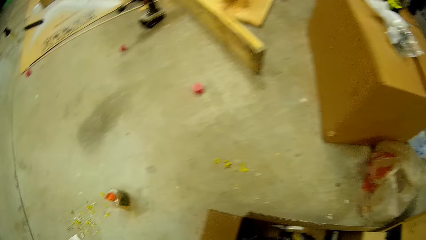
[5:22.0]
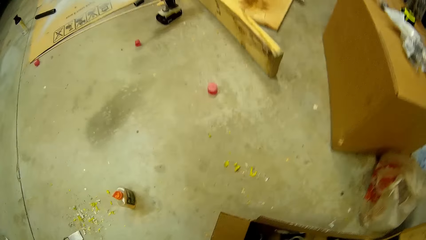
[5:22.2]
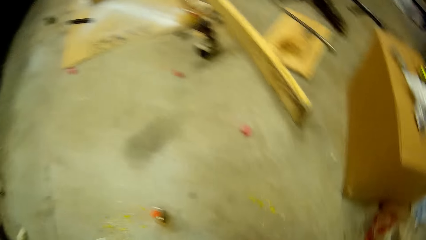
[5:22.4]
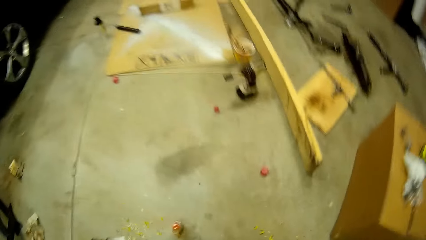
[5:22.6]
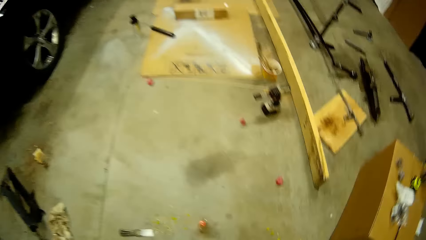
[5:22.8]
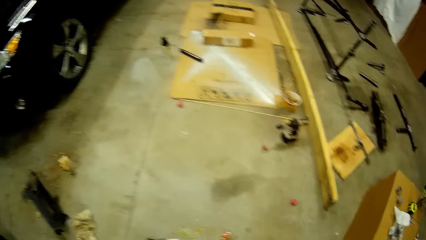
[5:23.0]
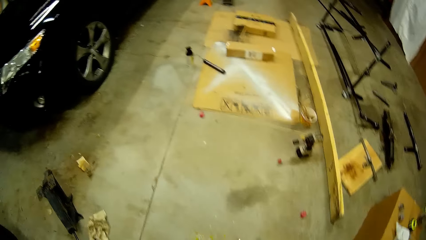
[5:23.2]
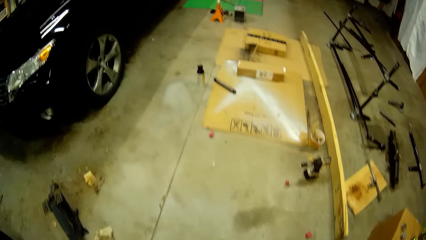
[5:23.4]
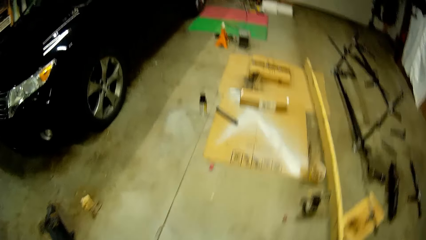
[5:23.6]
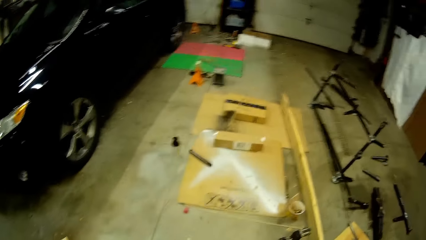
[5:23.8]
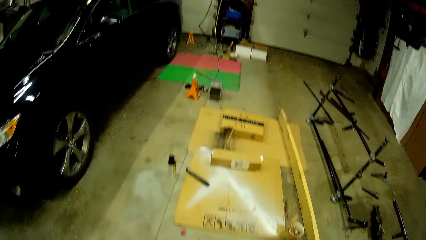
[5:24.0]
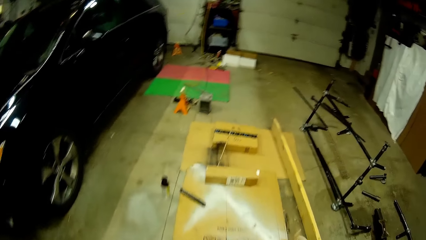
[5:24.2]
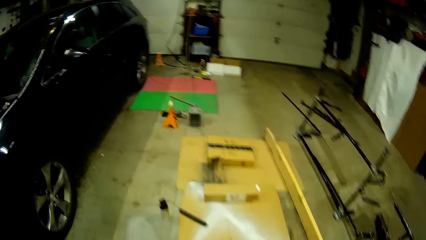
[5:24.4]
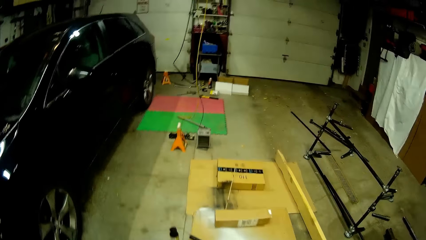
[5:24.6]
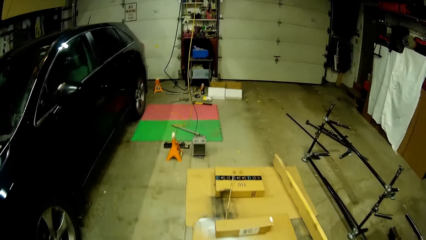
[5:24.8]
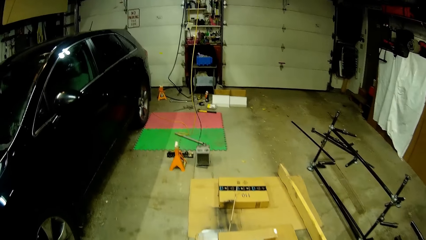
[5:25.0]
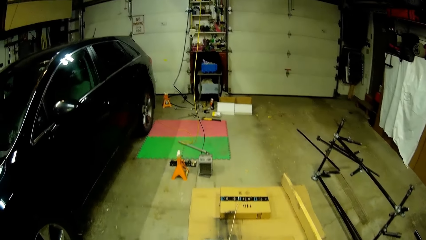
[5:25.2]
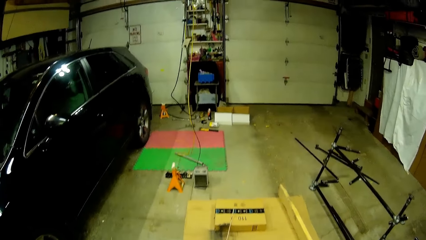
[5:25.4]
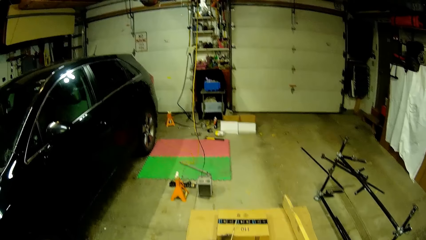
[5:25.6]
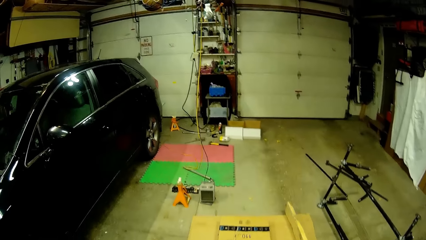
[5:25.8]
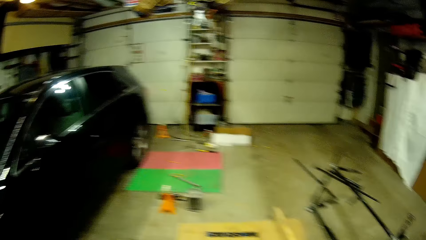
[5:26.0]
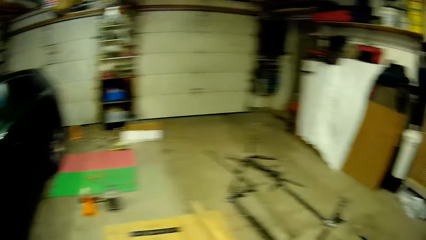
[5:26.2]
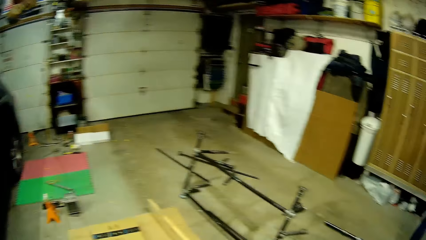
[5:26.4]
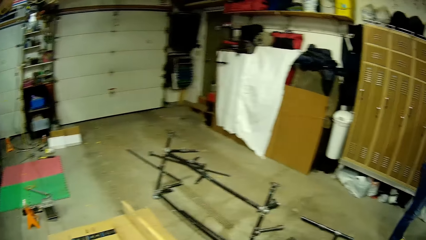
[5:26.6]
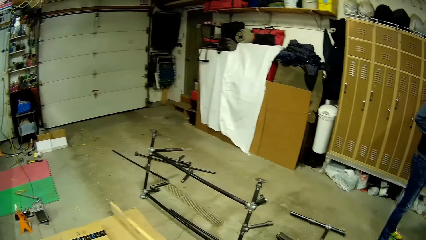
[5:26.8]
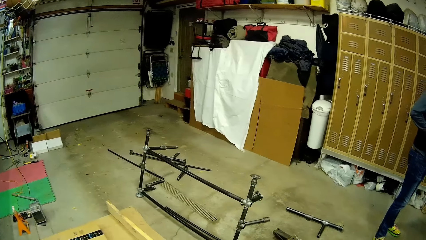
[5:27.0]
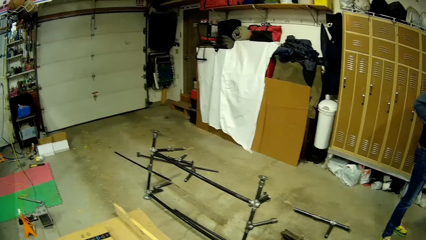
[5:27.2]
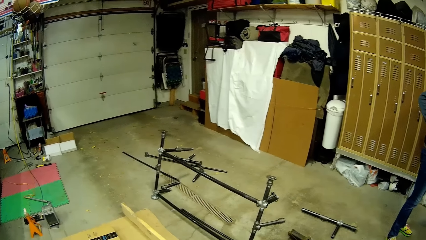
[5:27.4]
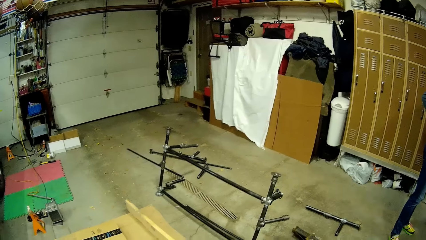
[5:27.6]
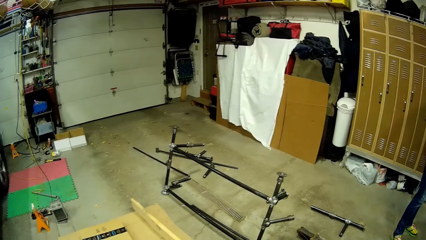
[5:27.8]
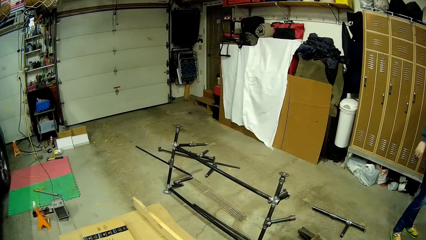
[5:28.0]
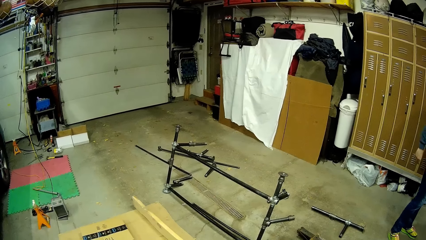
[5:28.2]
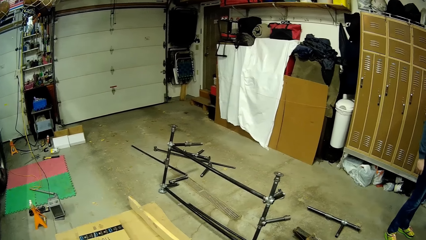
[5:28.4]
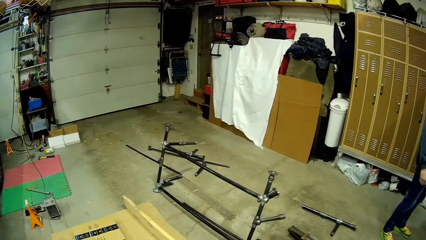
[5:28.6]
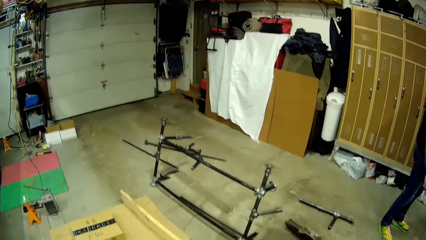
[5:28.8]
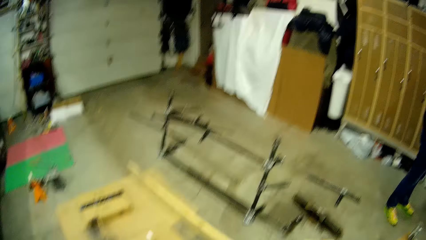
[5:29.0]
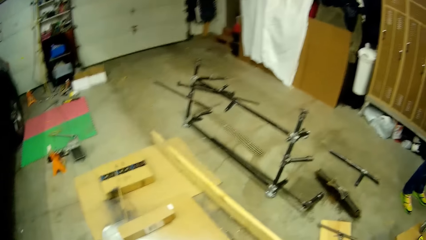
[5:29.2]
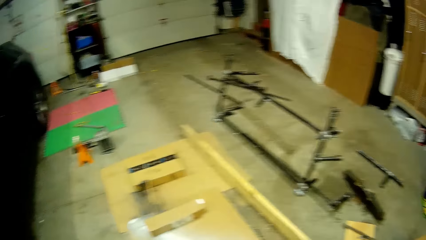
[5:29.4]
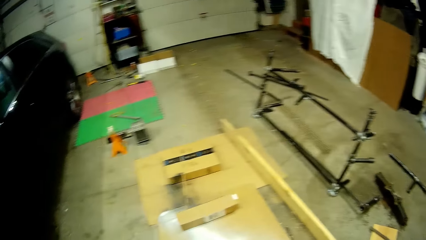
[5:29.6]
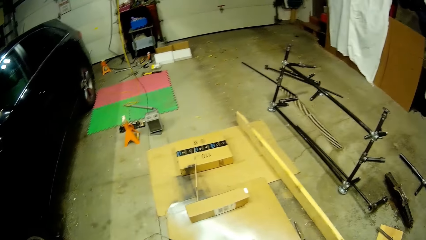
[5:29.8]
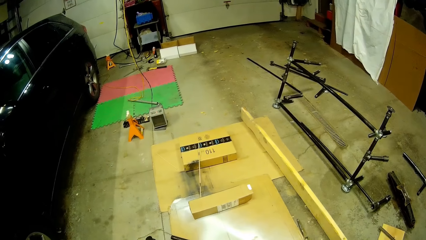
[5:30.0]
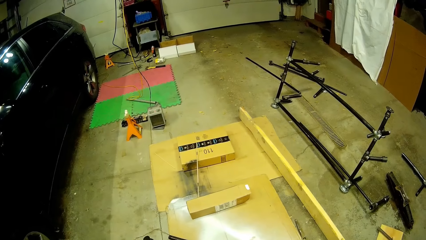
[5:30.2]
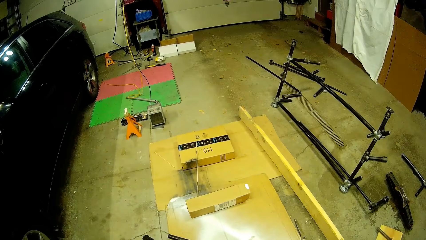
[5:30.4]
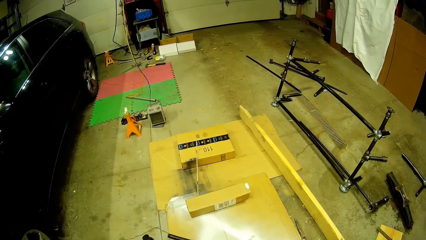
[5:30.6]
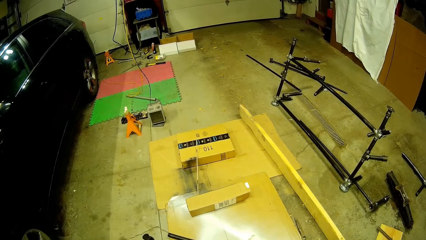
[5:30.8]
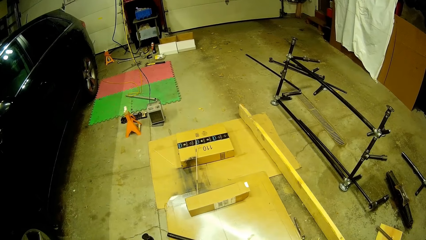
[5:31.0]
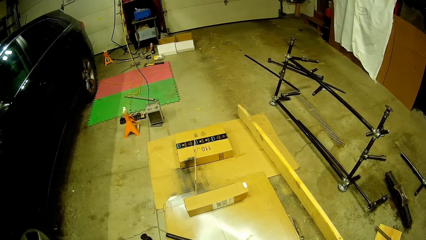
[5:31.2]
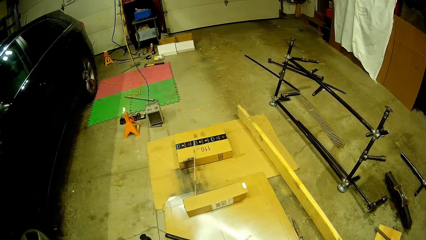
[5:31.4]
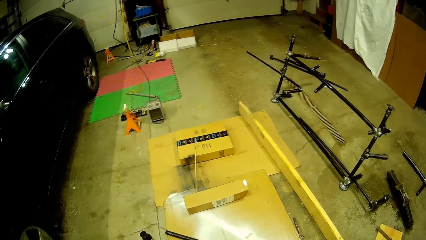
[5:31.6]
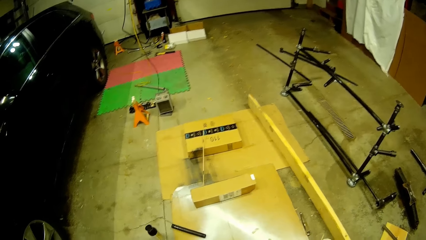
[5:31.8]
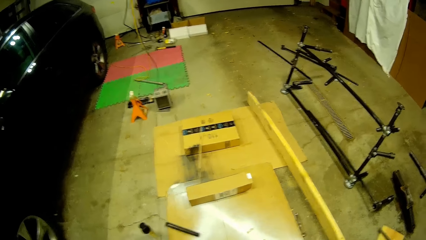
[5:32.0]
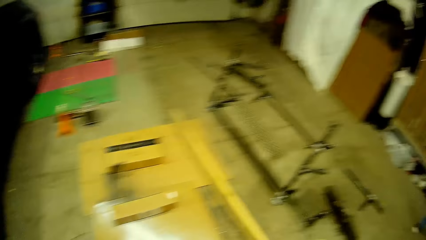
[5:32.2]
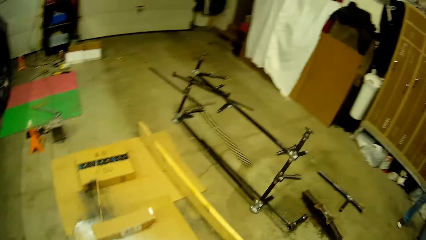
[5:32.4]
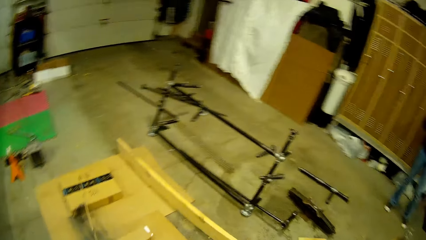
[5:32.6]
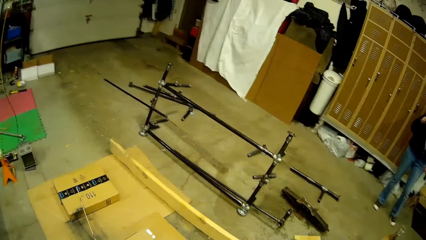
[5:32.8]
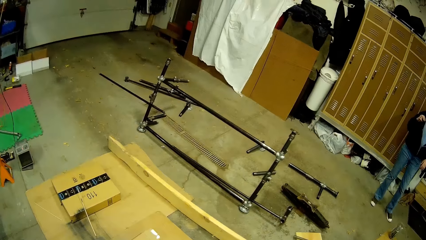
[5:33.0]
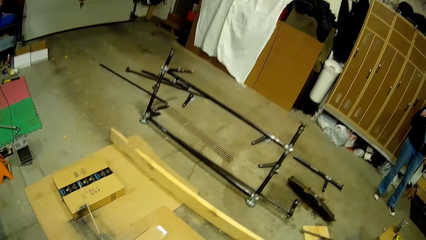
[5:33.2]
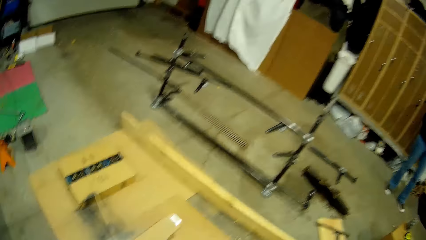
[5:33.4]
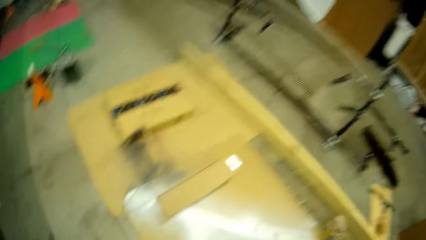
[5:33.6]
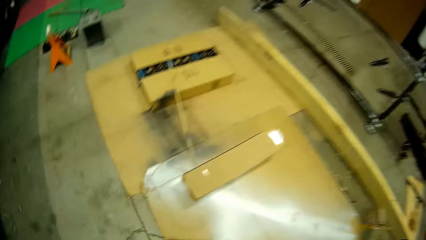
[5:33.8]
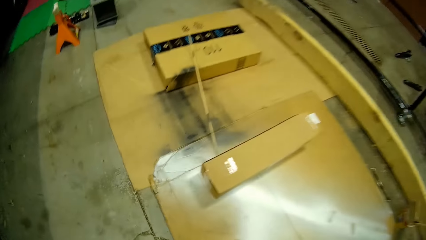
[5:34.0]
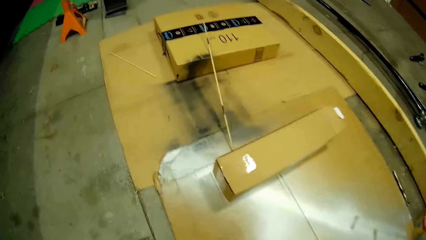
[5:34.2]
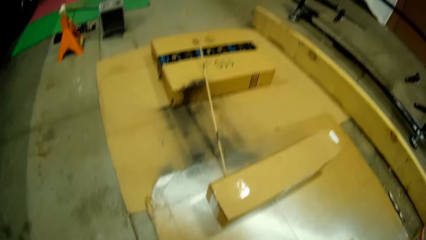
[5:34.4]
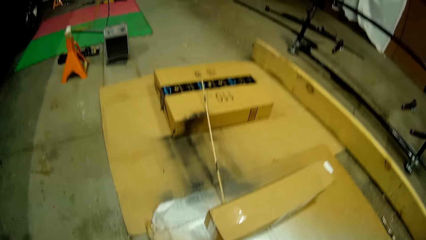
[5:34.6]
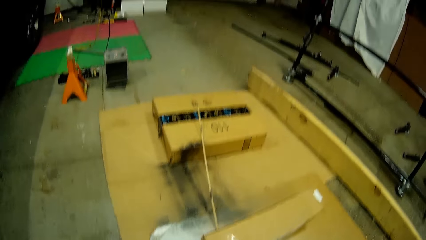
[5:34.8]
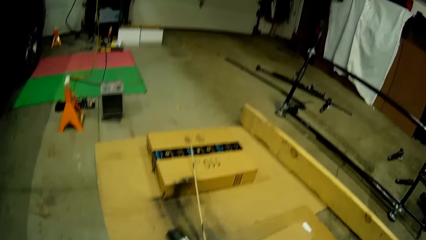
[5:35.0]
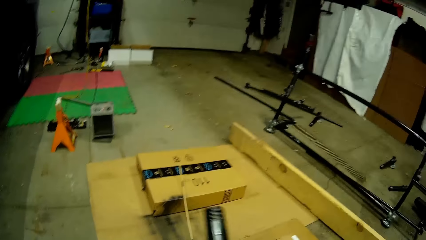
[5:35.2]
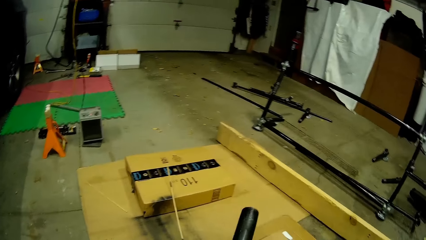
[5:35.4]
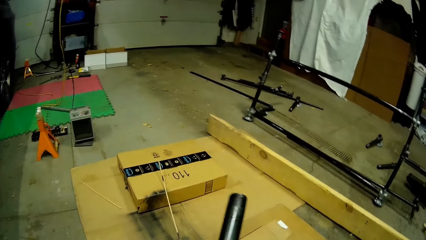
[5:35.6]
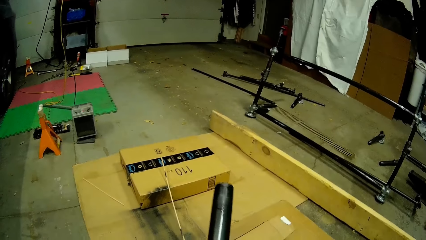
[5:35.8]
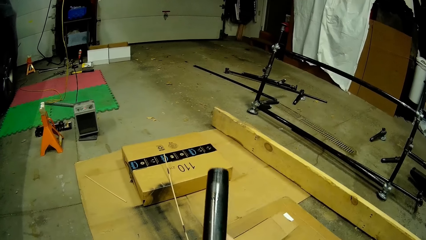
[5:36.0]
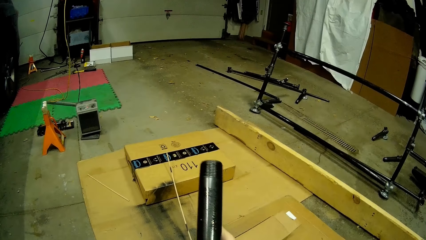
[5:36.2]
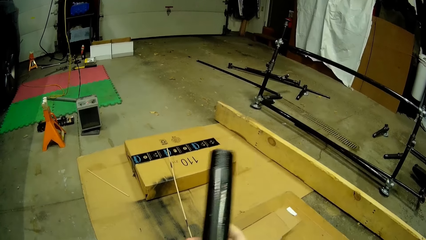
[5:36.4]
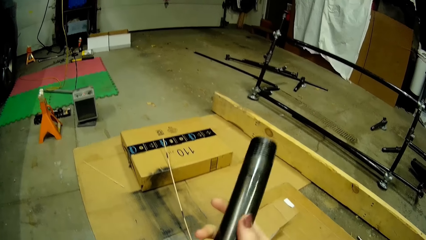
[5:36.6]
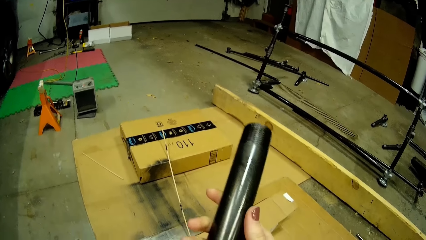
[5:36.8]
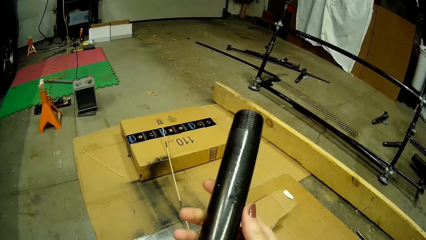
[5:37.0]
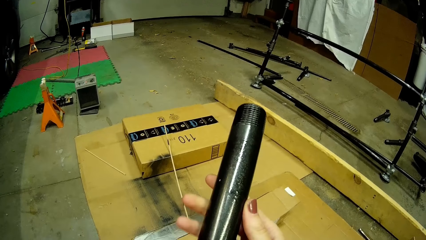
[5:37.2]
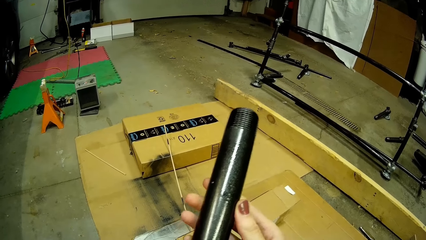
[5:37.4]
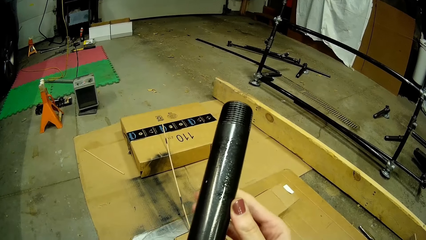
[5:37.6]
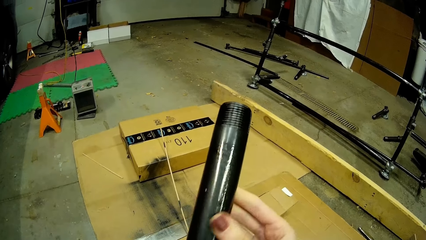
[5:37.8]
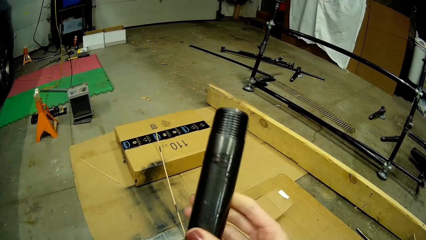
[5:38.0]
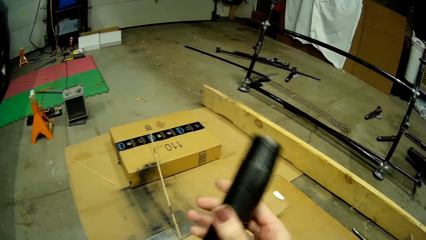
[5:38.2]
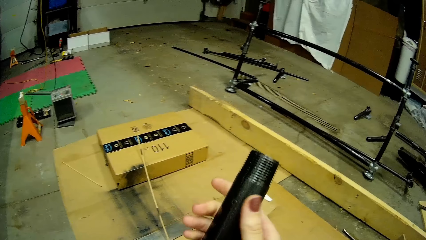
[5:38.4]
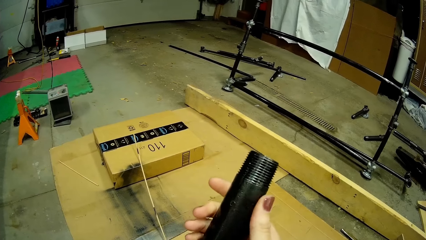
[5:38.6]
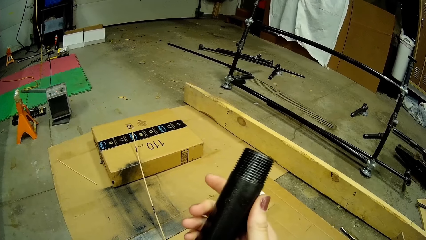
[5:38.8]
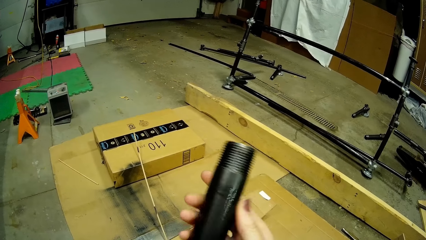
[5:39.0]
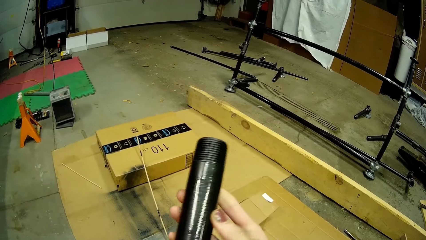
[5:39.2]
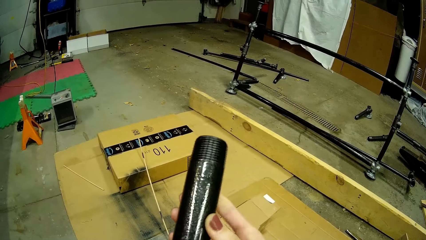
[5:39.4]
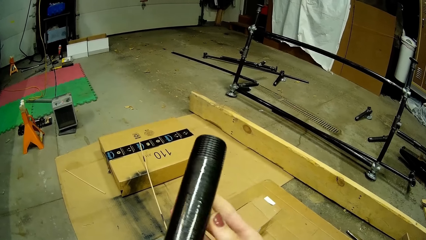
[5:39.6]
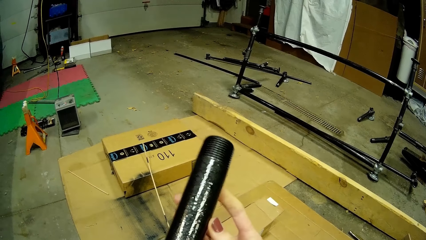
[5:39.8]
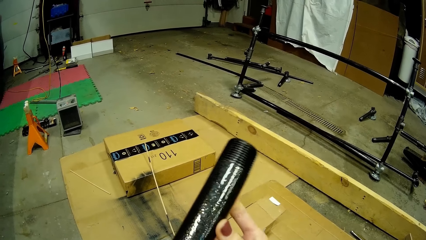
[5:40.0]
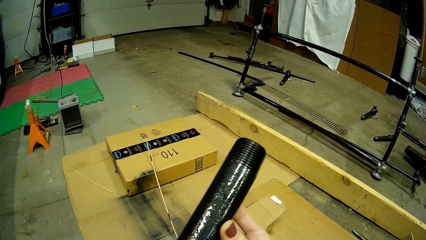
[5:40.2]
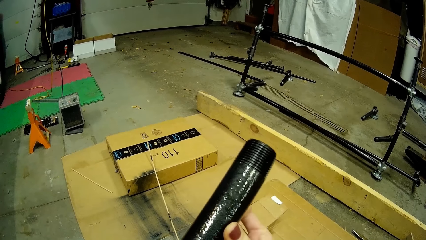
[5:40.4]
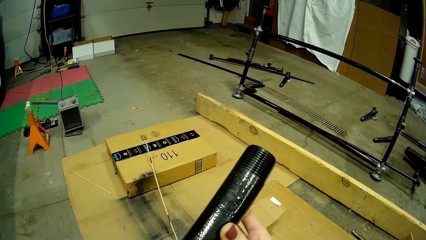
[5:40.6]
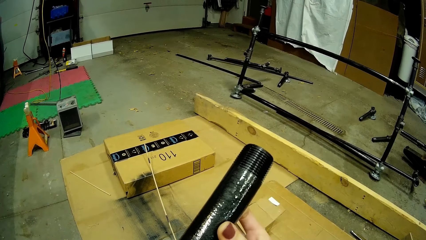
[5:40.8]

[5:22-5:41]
The camera wearer moves around the hardware. She holds another stainless steel fitting with her right hand.
